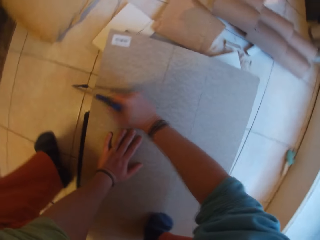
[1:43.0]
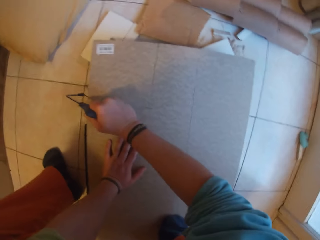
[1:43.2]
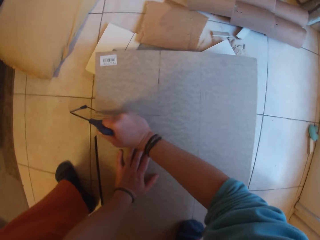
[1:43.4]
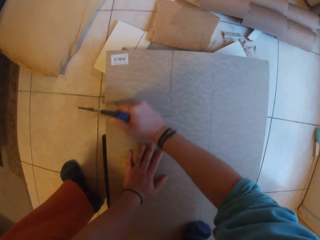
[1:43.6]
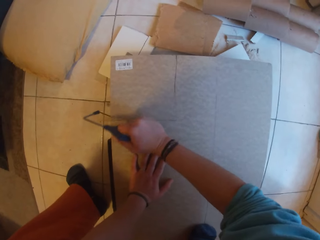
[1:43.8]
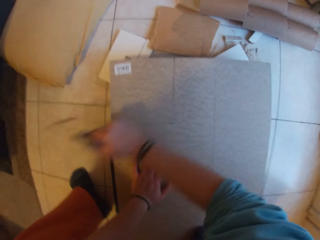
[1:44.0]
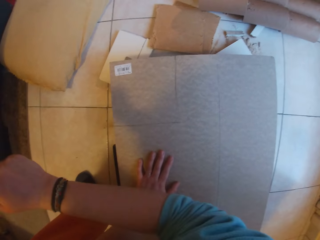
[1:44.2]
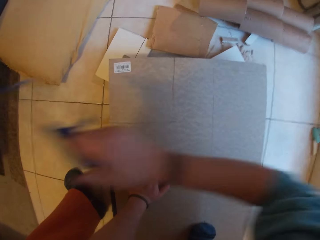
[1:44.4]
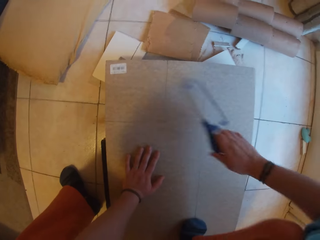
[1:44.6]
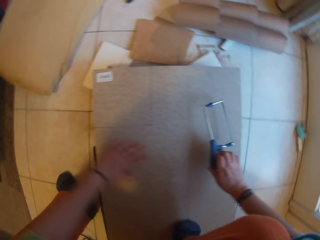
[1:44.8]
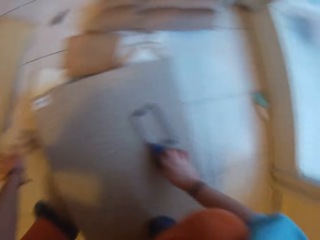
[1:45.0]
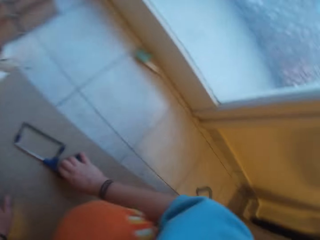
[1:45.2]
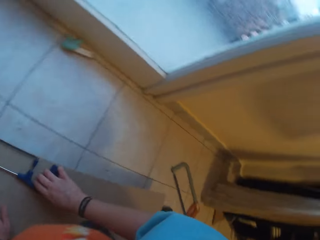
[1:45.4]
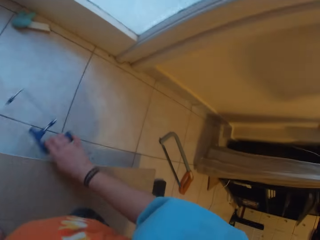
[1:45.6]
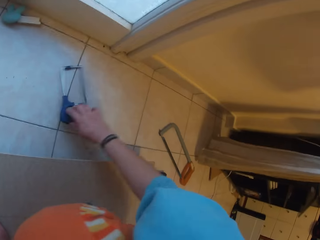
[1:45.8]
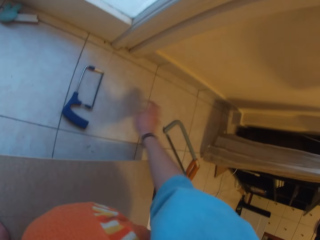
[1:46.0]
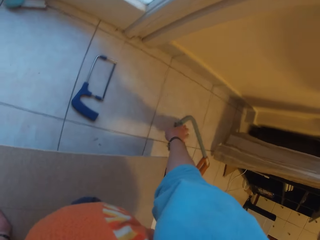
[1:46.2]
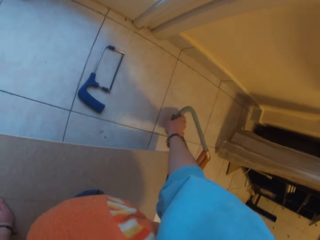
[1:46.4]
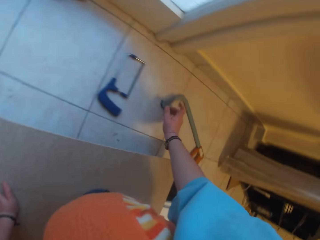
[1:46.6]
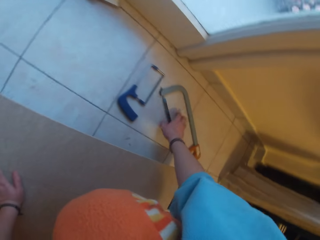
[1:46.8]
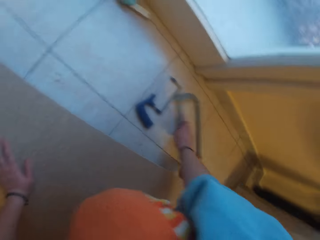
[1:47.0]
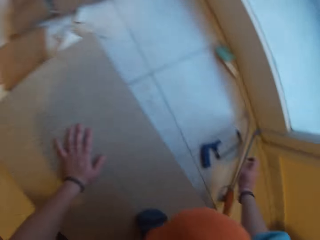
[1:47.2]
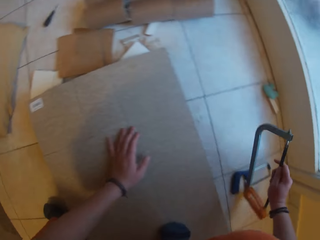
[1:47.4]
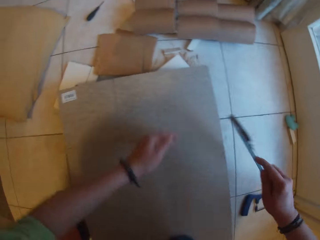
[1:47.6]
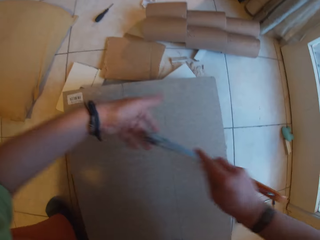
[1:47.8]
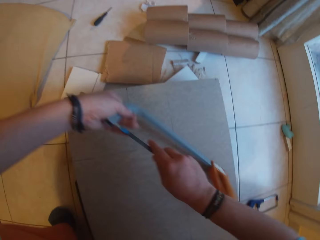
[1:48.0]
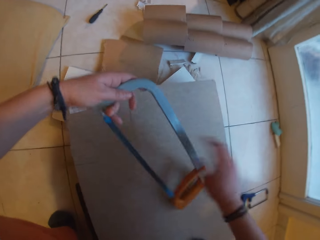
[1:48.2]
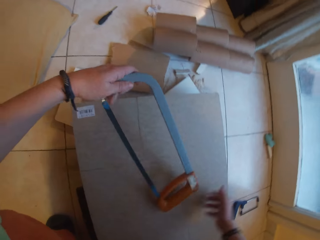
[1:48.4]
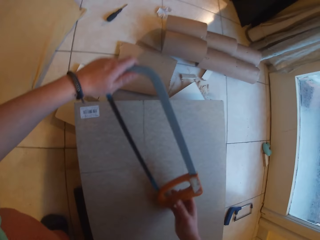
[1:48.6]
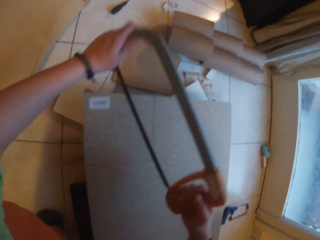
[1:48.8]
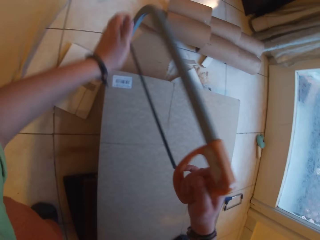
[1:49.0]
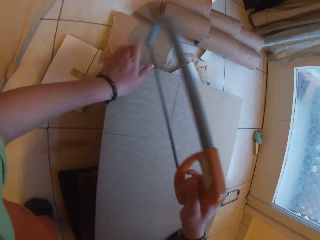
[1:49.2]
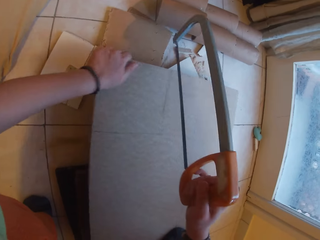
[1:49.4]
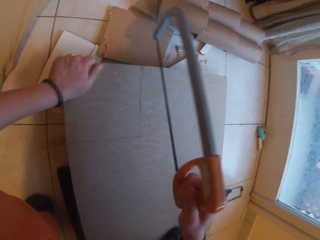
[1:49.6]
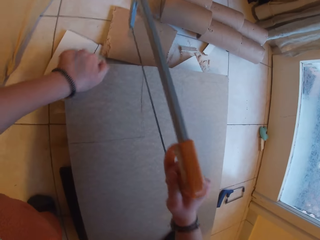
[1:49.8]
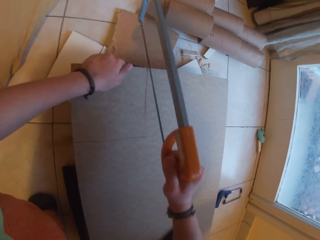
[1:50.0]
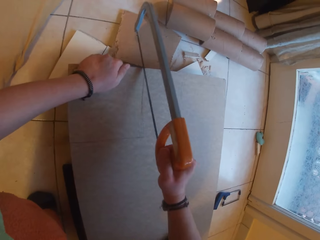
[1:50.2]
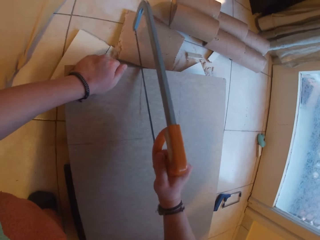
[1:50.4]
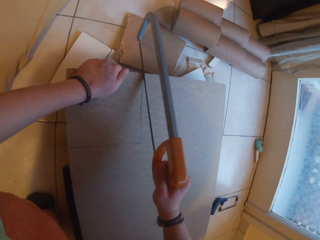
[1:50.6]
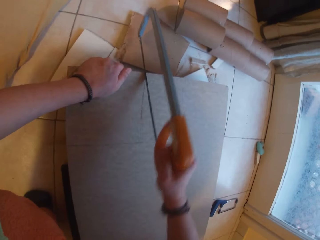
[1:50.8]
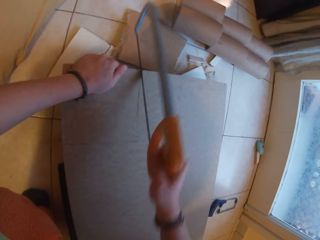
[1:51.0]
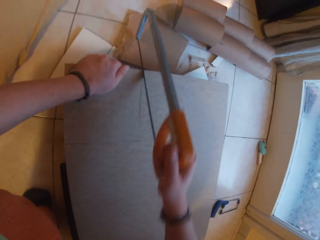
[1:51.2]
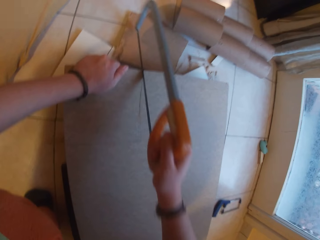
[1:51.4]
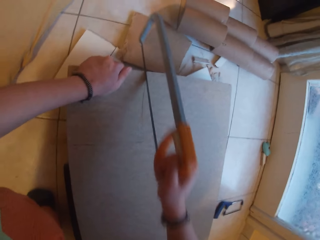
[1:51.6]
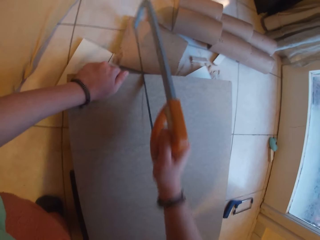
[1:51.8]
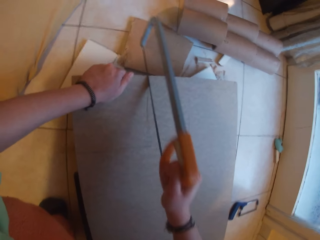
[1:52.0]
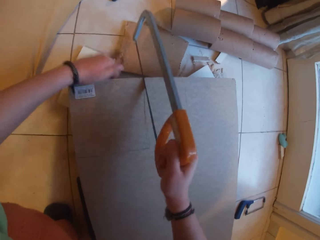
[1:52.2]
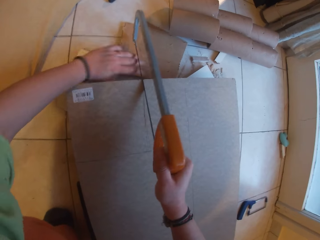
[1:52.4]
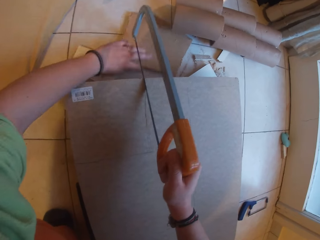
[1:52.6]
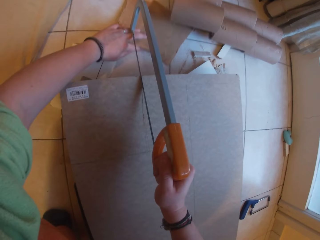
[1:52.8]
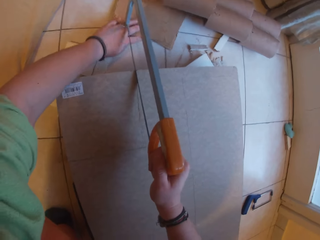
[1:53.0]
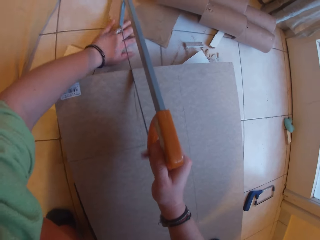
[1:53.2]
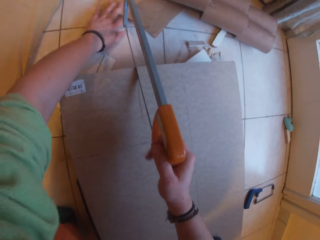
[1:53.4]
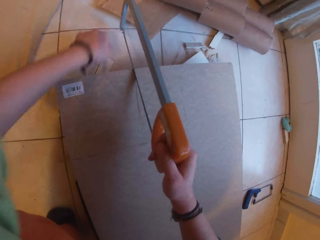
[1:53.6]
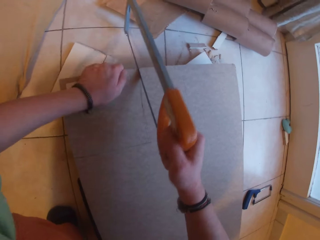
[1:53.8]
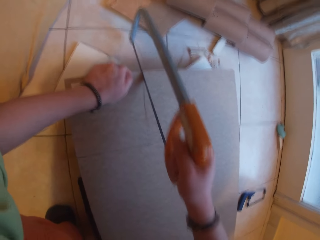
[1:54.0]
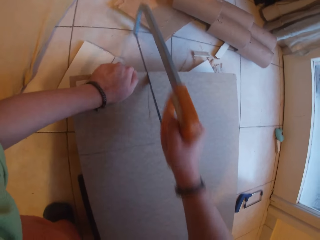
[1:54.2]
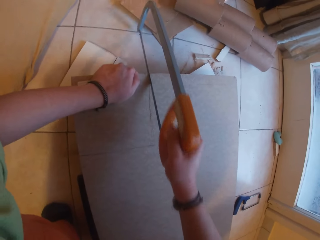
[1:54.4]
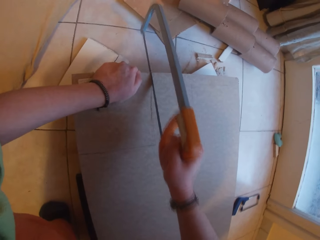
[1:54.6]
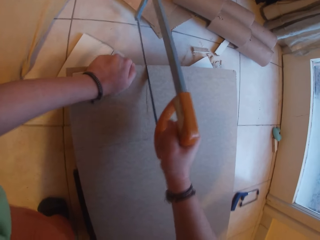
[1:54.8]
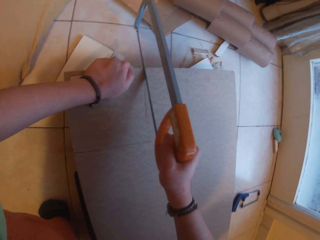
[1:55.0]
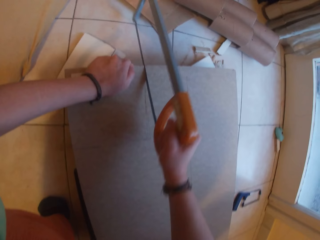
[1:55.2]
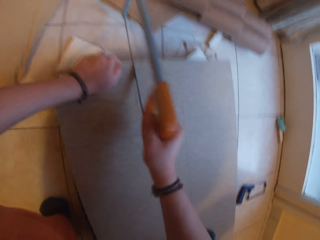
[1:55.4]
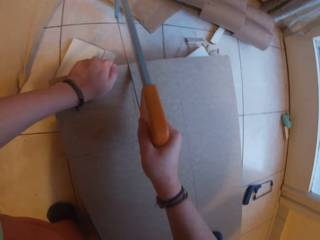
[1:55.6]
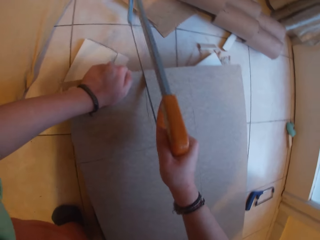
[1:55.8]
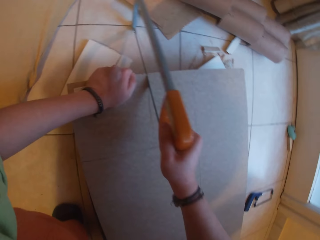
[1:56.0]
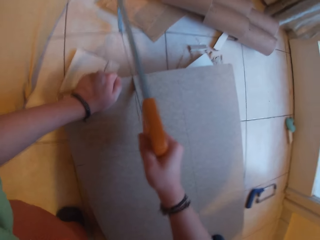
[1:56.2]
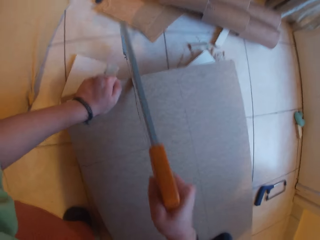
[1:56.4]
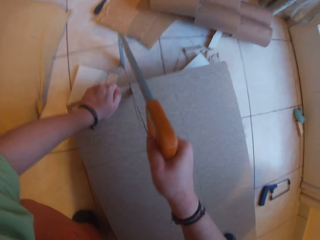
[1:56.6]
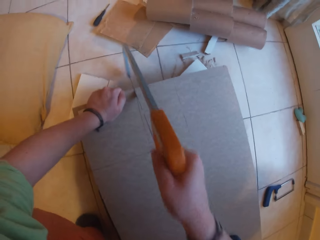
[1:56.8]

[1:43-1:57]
The camera wearer drops the small saw on the floor with his right hand. He picks the big saw from the floor with his right hand. He holds the saw with both hands. He passes the saw from his right hand to his left hand. He passes the saw from his left hand to his right hand. He holds the piece of wood with his left hand. He moves the wood. He cuts the piece of wood with the saw in his right hand. He moves the piece of wood on the floor. He cuts the wood.

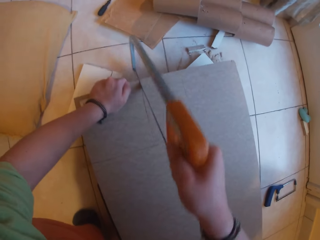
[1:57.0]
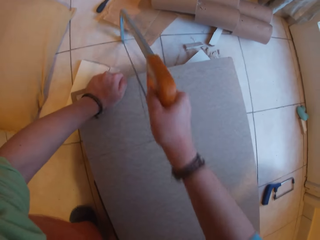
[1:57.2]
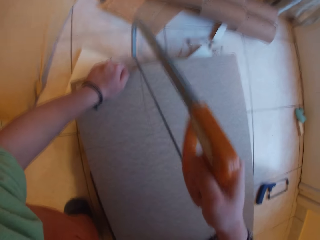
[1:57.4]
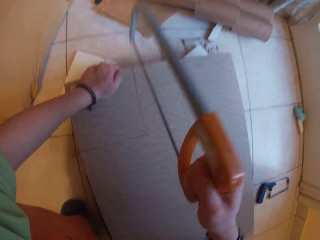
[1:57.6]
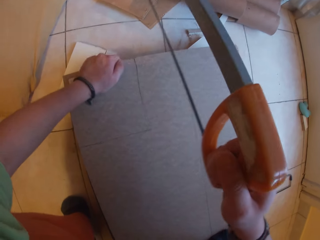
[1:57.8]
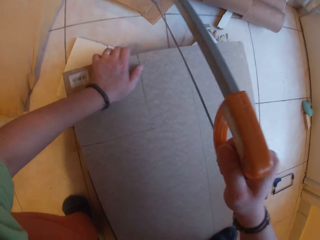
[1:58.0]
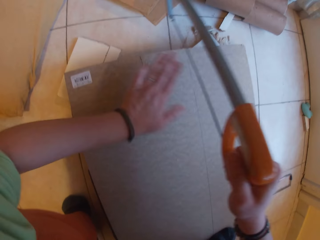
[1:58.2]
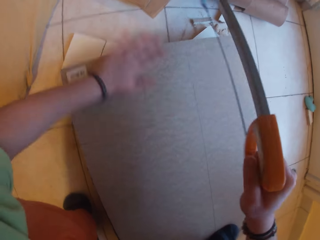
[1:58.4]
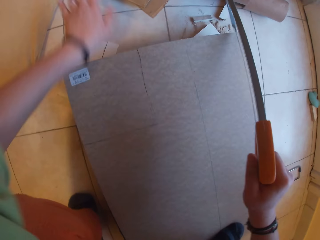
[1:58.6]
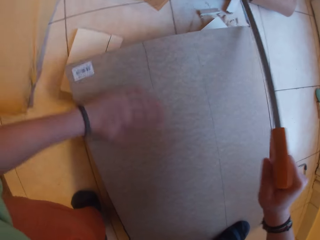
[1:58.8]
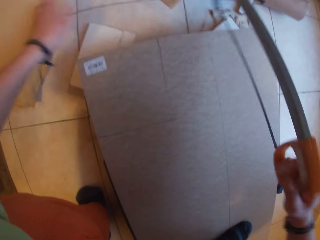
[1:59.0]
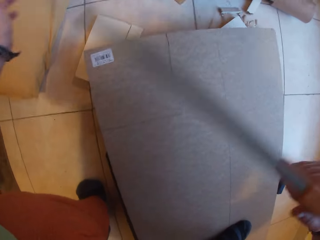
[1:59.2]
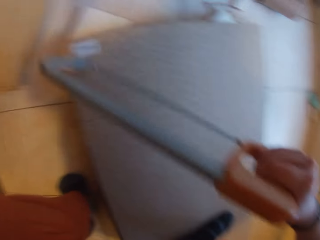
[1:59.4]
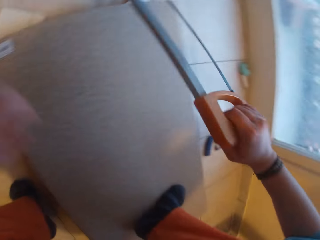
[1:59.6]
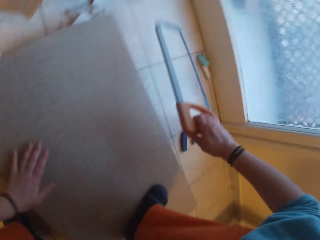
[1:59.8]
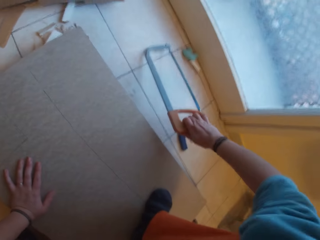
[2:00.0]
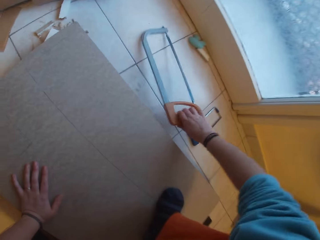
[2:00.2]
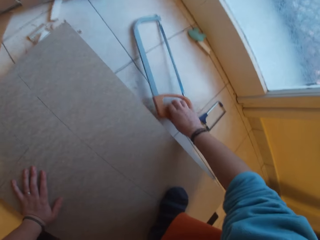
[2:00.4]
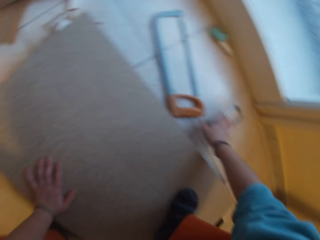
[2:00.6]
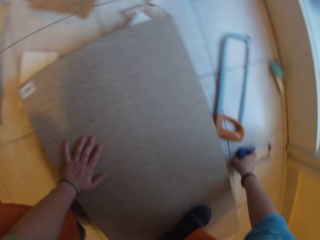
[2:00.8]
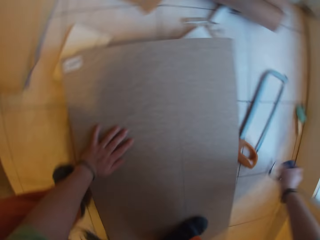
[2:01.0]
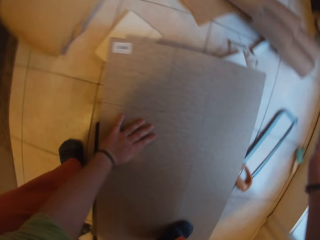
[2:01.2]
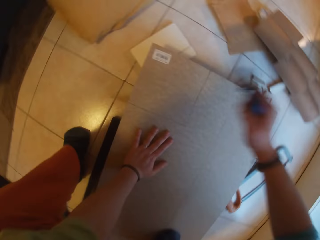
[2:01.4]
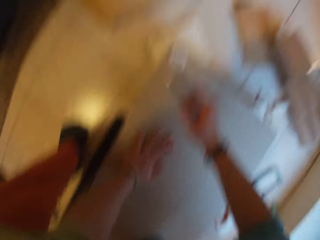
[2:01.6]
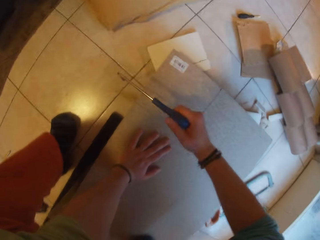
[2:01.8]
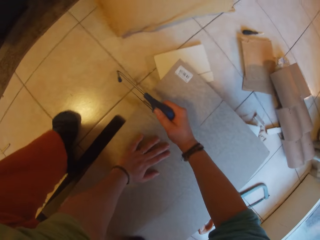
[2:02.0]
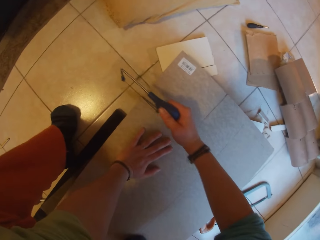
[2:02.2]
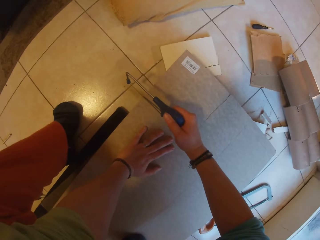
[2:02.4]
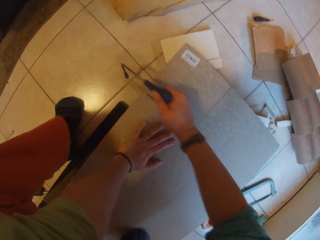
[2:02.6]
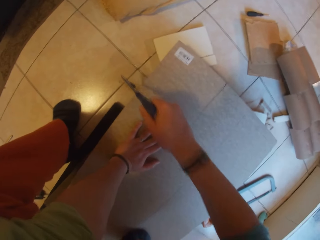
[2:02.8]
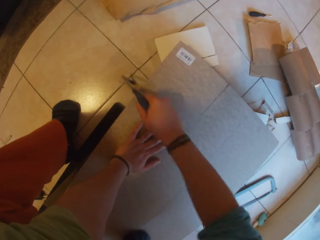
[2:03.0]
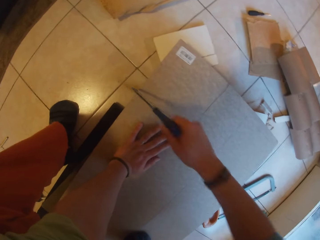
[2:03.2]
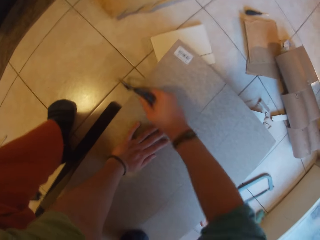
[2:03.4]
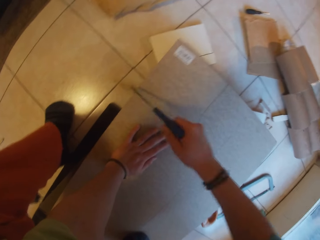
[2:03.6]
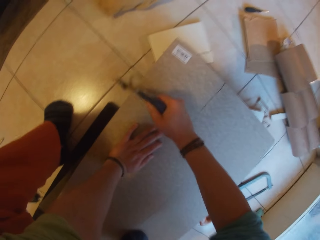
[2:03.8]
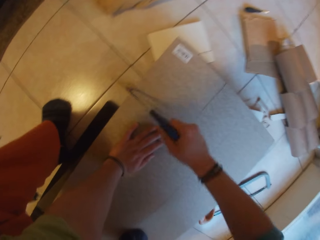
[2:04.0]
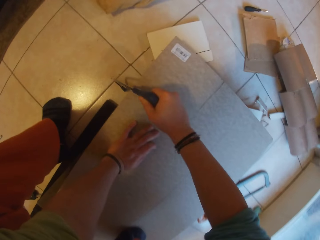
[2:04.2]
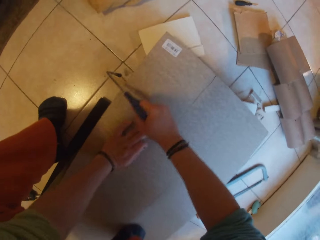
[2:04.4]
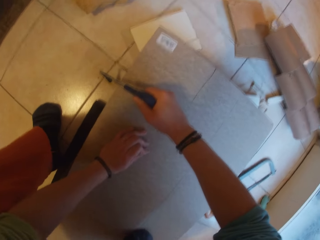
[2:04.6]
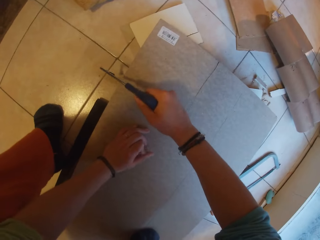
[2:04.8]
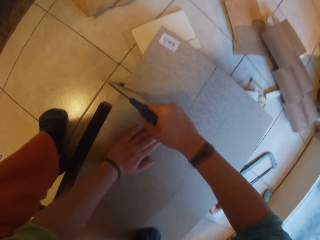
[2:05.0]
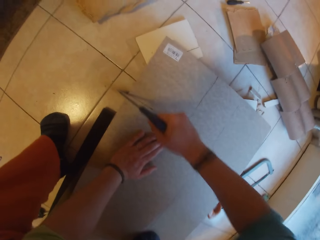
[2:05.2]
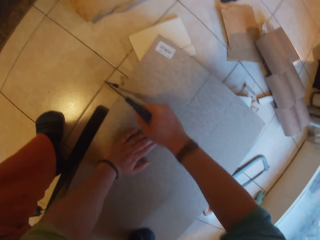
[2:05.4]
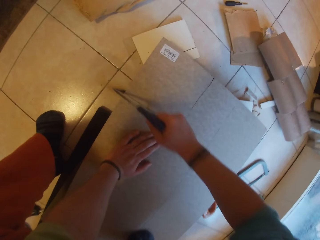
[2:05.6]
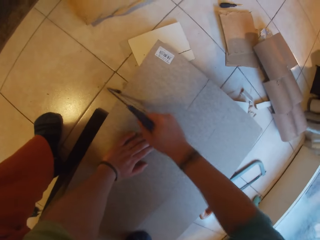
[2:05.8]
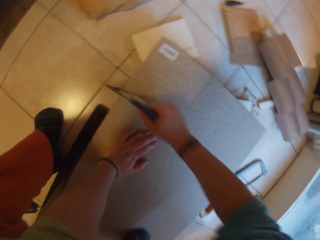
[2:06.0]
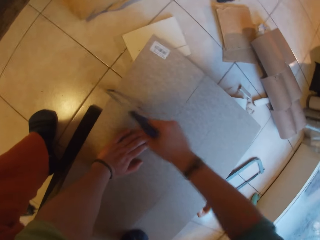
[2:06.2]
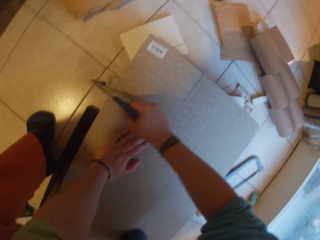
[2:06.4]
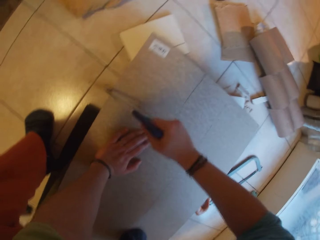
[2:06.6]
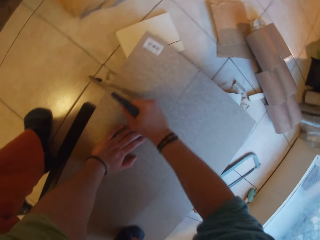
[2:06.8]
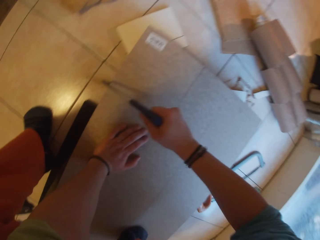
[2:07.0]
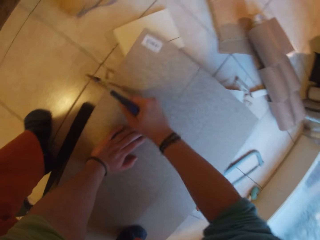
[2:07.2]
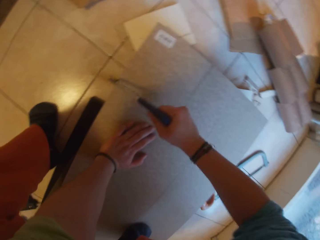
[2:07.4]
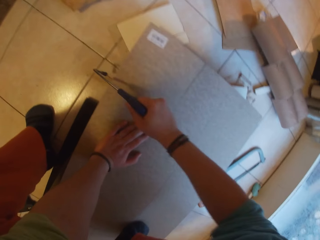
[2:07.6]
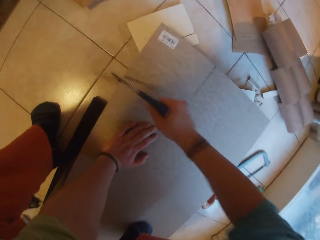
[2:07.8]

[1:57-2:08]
The camera wearer wipes off the wood. He drops the big saw on the floor with his right hand. He picks the small saw from the floor with his right hand. He cuts the piece of wood with the saw in his right hand.
